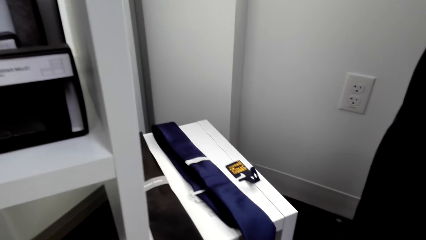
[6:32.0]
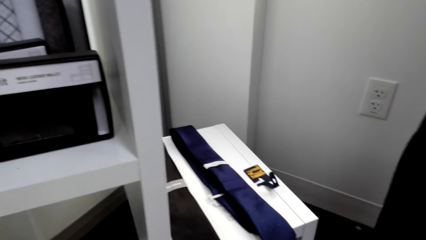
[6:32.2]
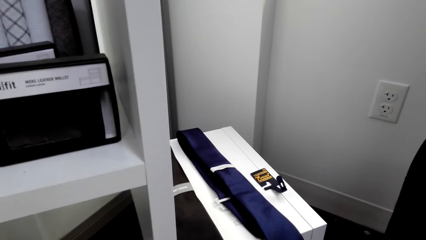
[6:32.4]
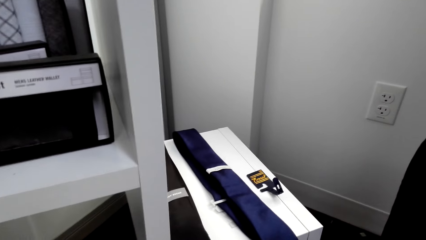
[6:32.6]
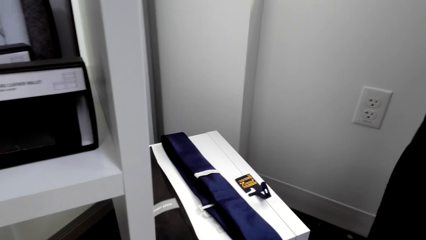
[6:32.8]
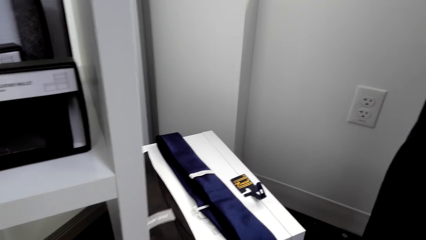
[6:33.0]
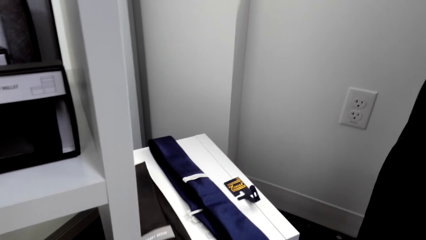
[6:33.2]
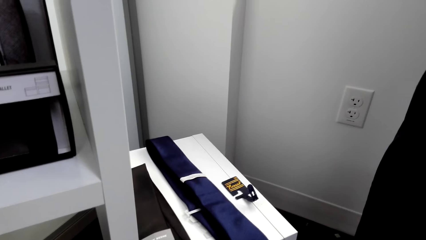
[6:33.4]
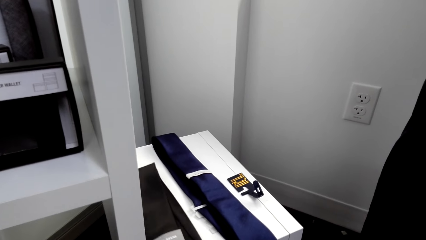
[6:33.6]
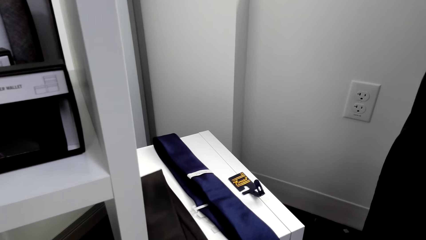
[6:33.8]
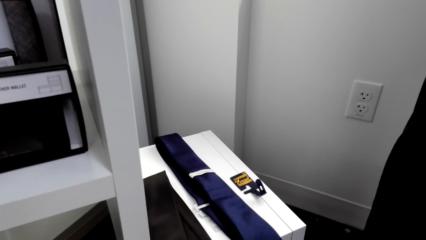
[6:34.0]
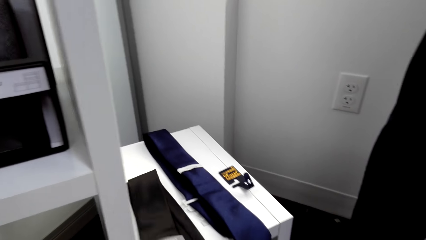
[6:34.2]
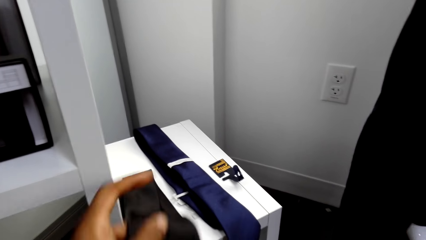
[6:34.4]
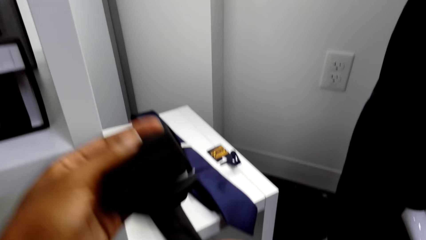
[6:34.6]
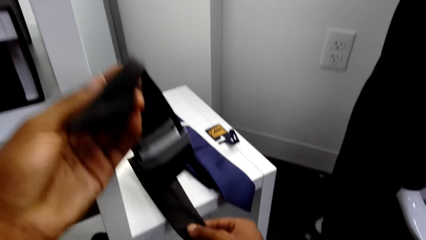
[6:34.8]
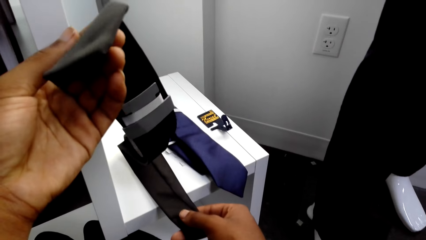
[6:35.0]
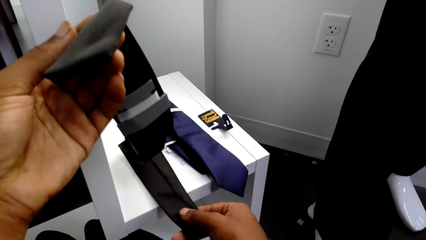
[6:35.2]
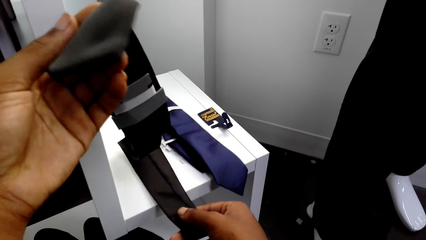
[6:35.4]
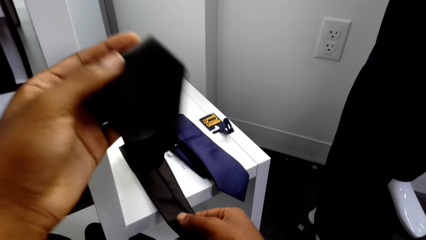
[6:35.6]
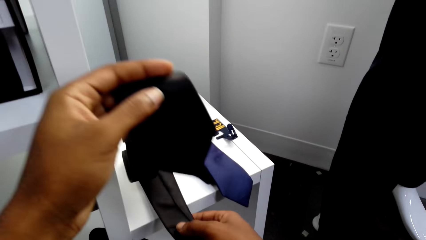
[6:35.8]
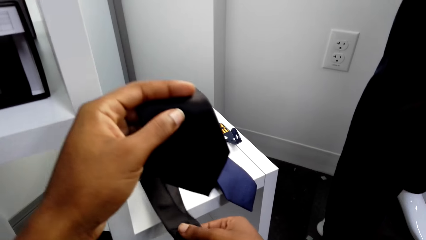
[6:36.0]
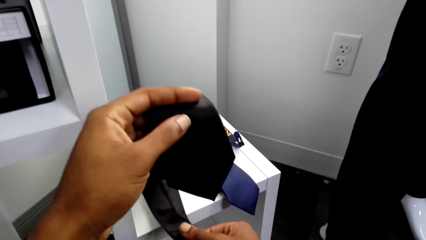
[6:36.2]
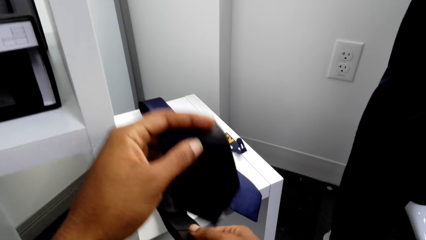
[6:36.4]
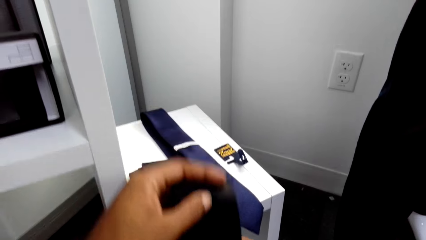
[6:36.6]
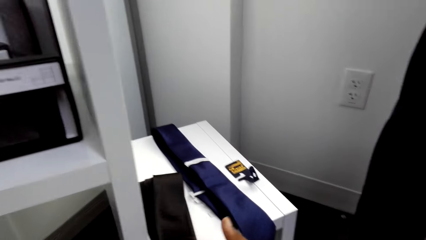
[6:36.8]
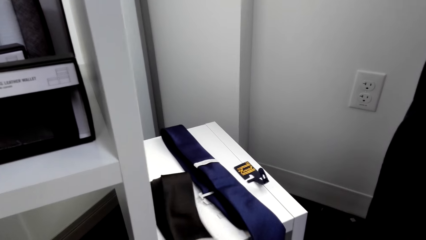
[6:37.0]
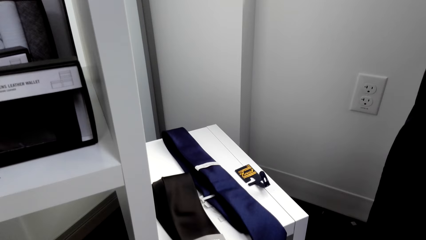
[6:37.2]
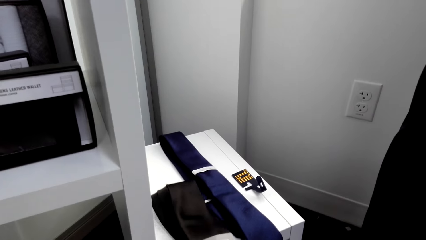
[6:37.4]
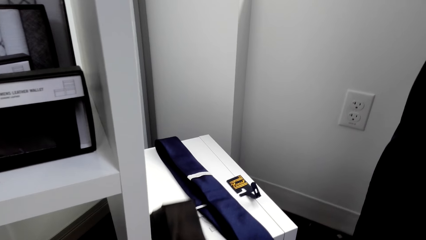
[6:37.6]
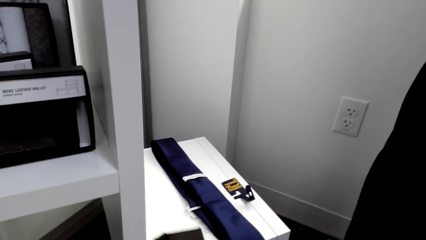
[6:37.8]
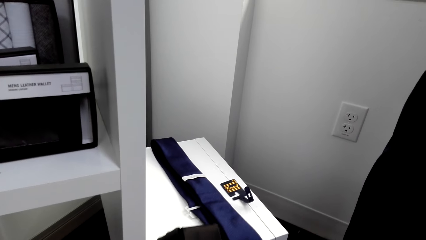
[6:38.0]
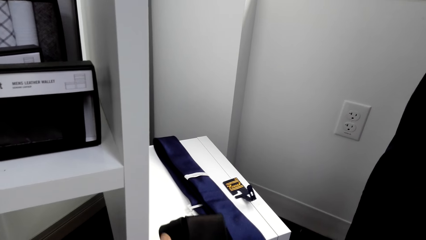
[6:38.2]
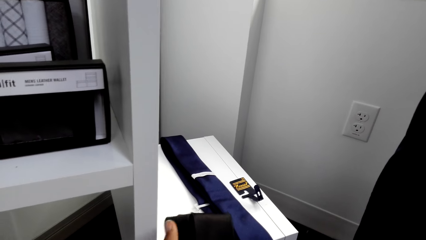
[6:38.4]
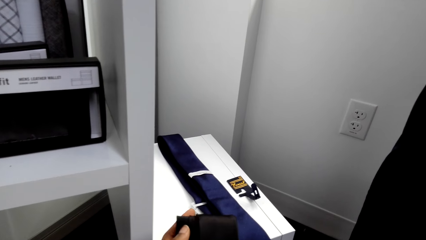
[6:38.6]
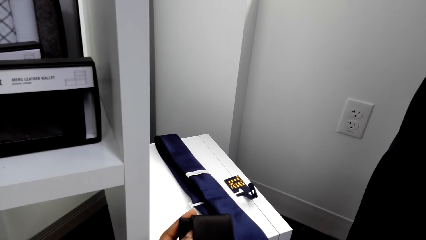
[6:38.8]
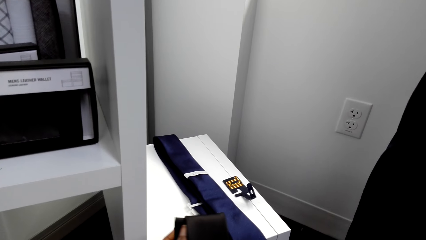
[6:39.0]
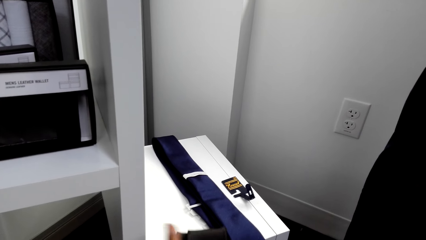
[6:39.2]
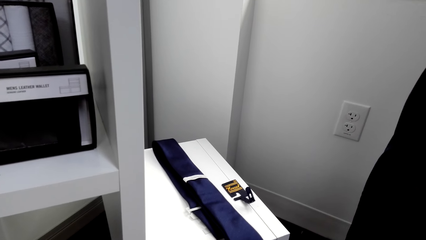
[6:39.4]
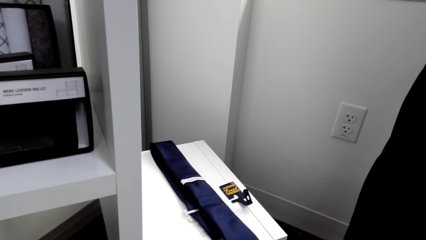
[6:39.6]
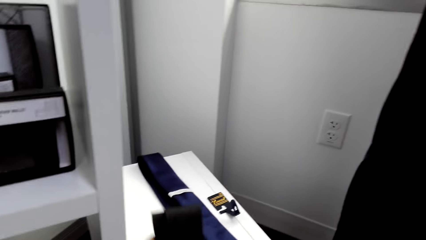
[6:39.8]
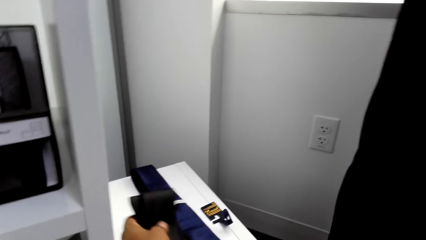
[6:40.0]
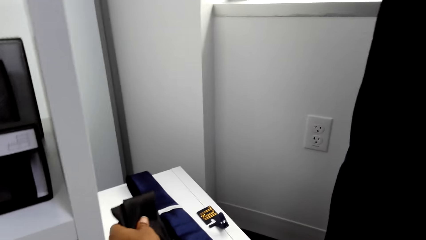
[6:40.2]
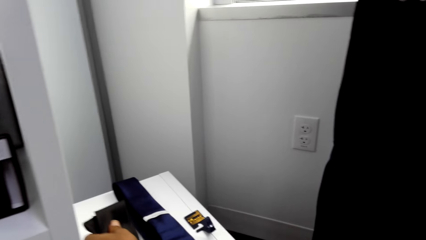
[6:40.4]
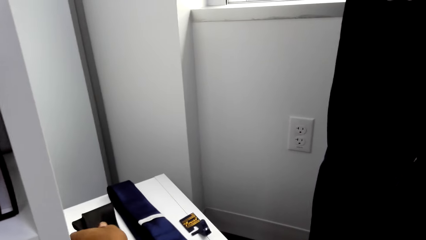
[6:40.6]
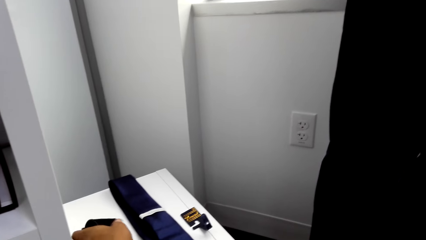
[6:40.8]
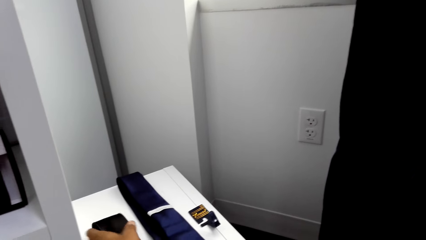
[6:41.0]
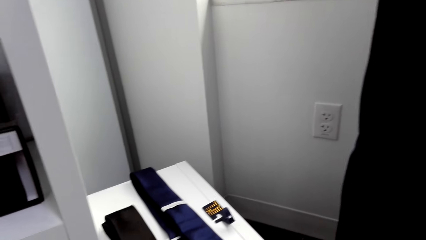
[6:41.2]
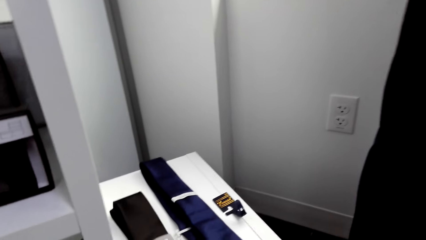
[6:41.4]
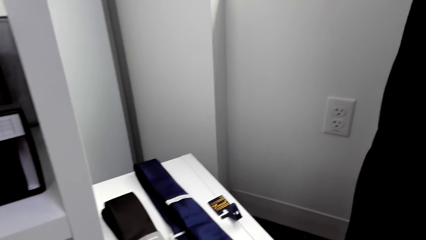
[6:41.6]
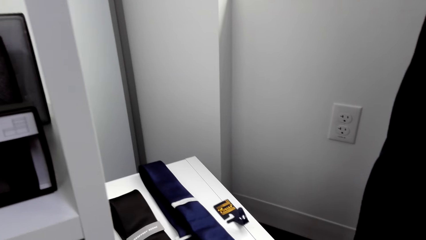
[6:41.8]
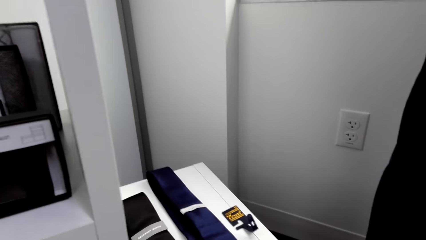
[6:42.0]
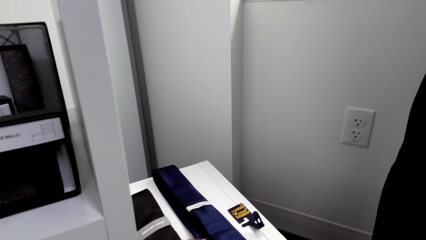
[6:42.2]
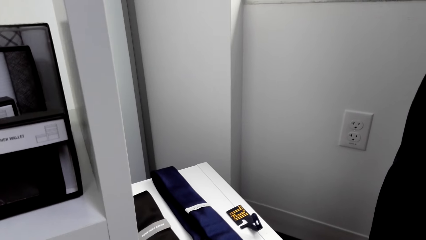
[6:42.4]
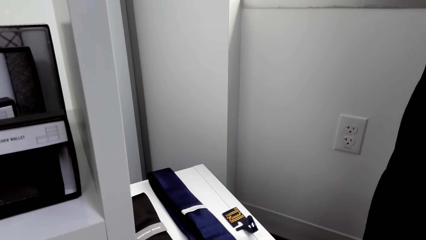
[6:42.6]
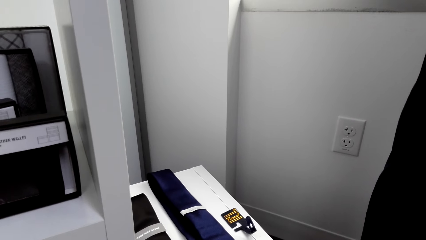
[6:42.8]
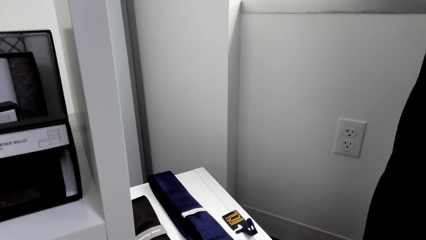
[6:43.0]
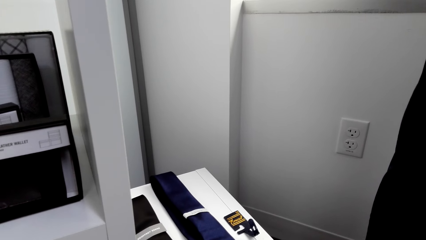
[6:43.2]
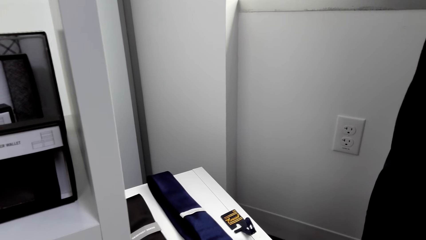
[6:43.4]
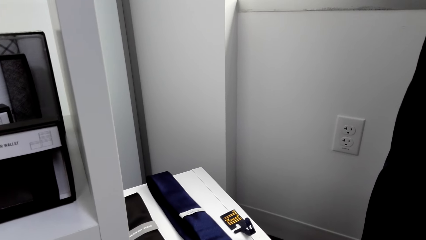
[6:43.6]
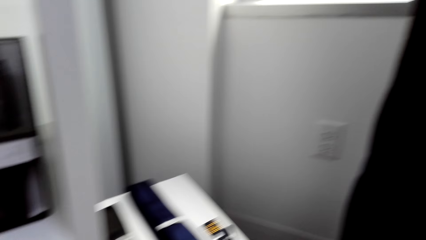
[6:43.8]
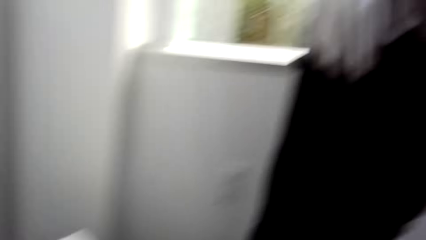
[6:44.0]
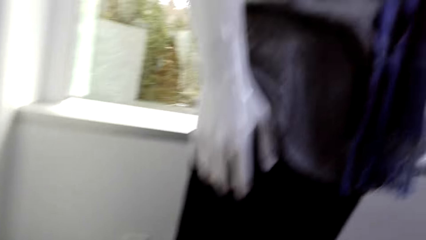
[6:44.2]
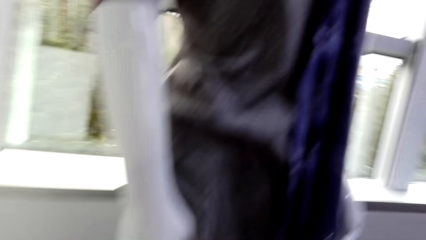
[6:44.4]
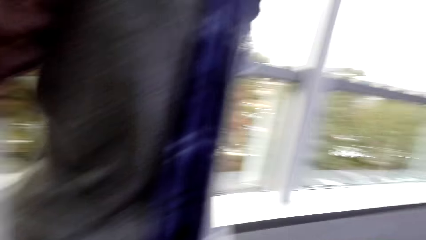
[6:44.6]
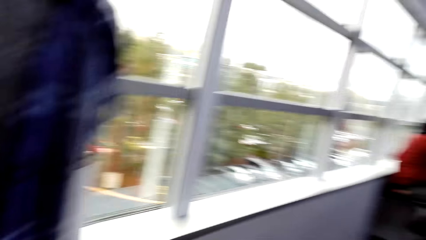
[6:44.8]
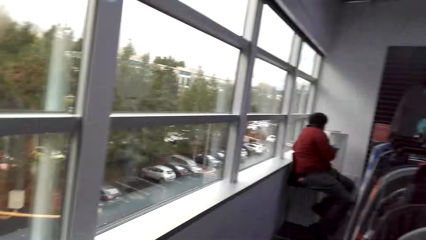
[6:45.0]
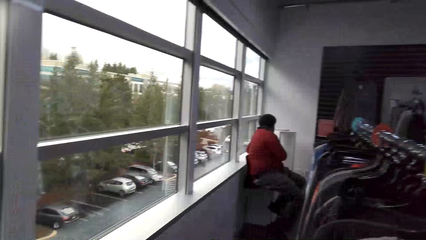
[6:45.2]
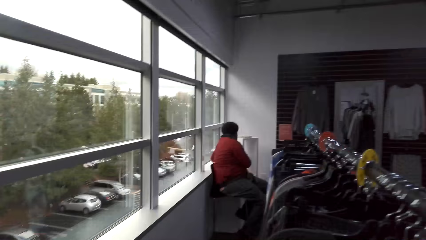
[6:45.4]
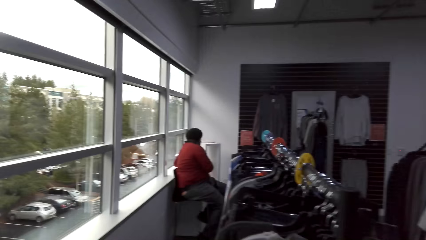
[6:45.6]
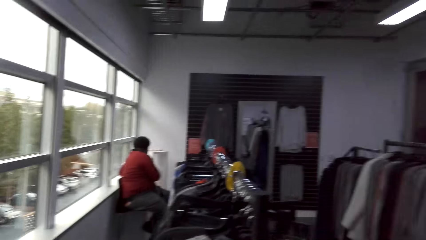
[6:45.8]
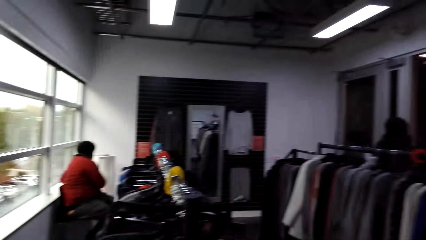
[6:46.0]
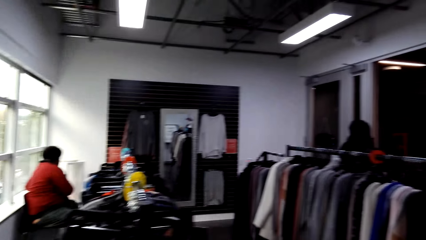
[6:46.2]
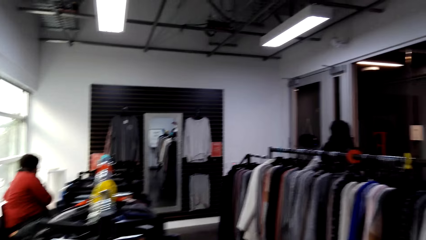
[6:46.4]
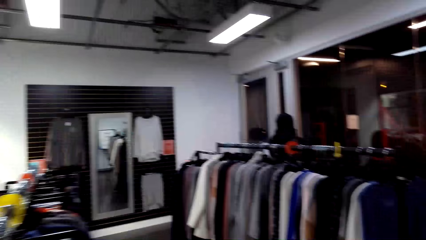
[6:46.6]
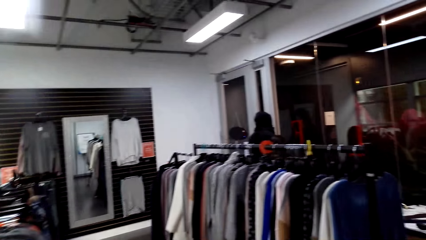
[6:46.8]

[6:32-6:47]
The camera wearer holds the tie on the shelf. They pick a black tie. They look at the tie. They put the tie on the shelf. They look at the tie. They stand up. They return the tie on the table. They walk towards the other clothes on the cloth line.
